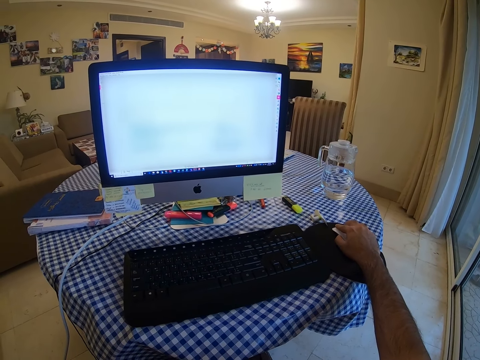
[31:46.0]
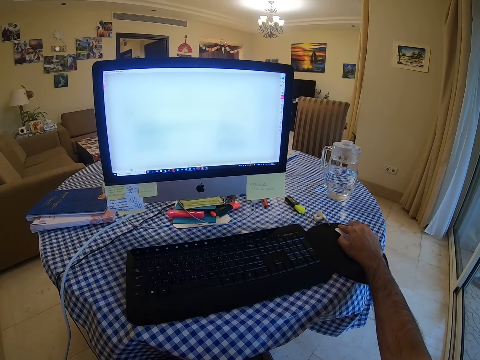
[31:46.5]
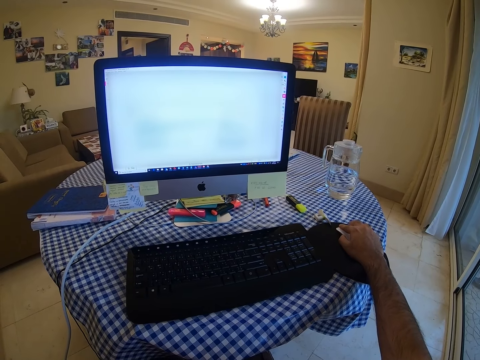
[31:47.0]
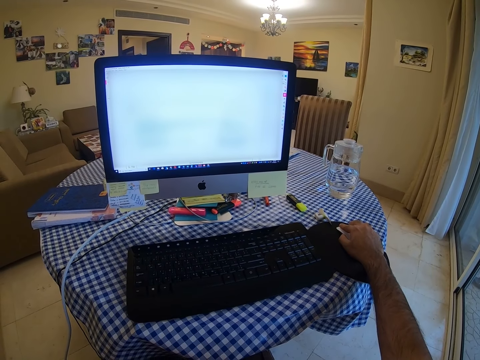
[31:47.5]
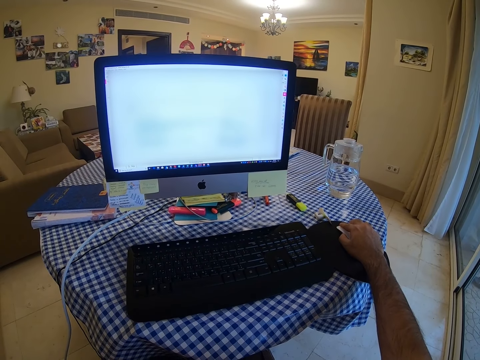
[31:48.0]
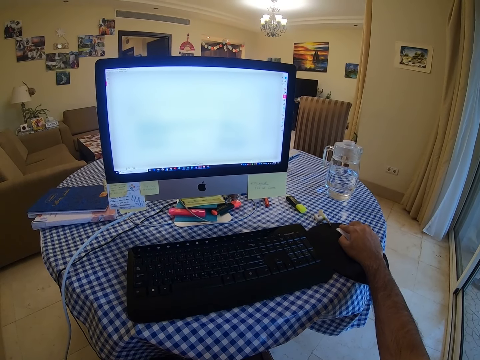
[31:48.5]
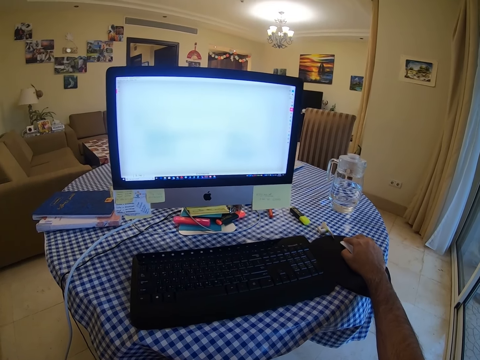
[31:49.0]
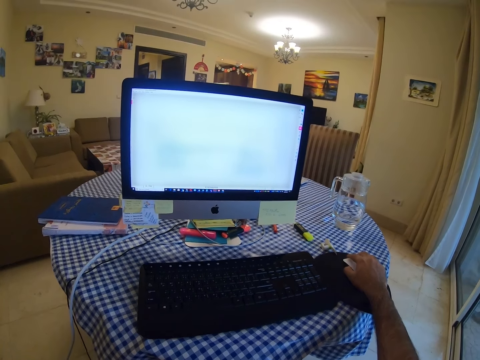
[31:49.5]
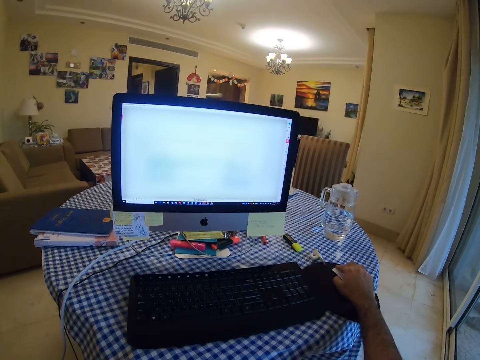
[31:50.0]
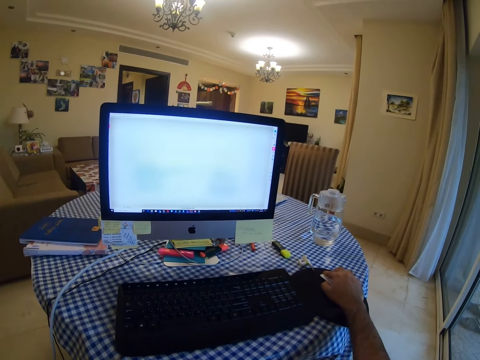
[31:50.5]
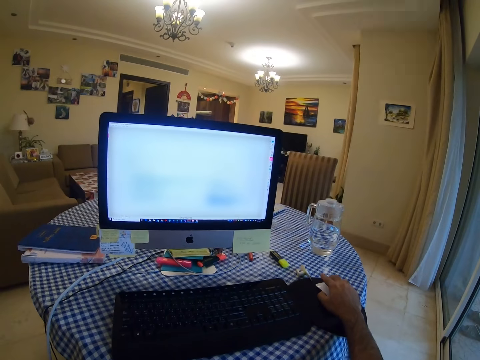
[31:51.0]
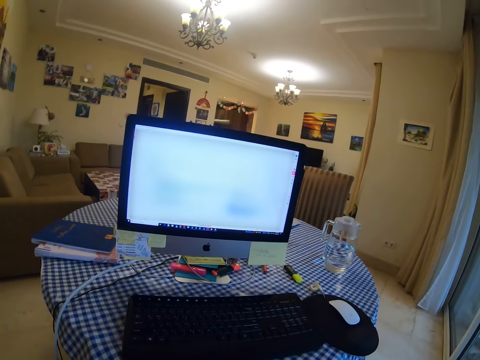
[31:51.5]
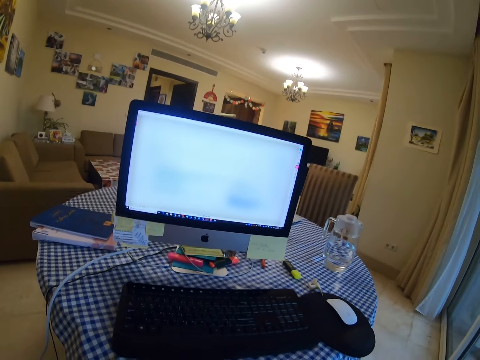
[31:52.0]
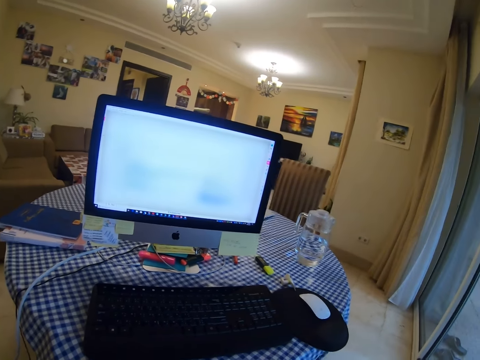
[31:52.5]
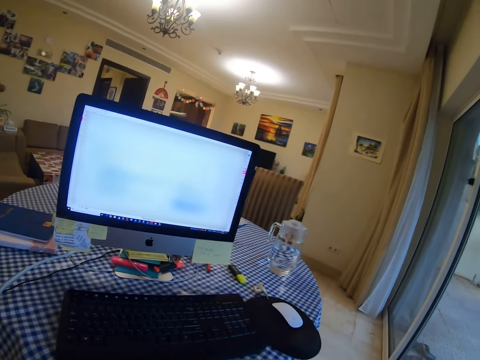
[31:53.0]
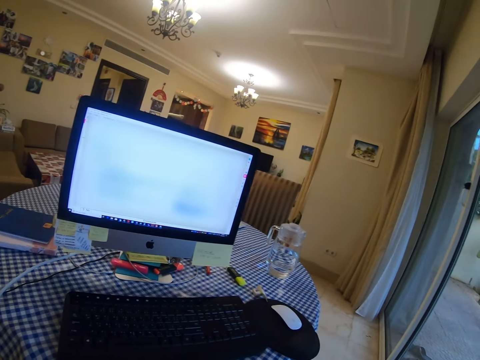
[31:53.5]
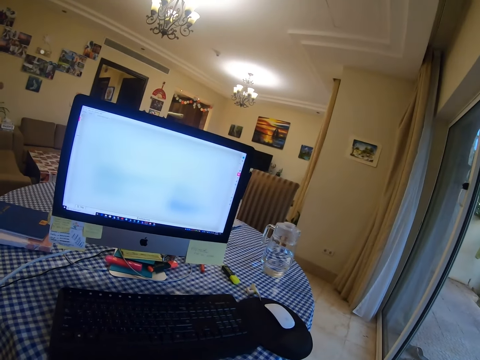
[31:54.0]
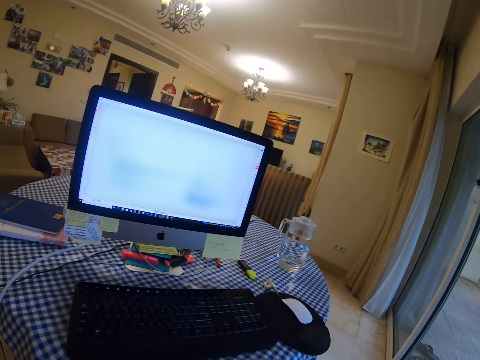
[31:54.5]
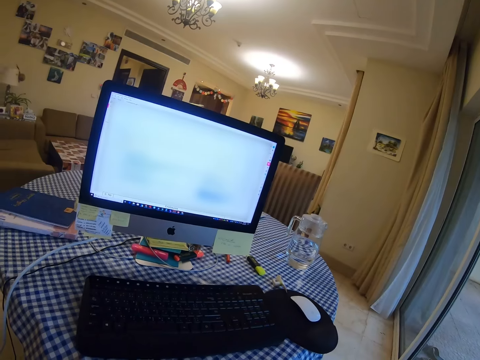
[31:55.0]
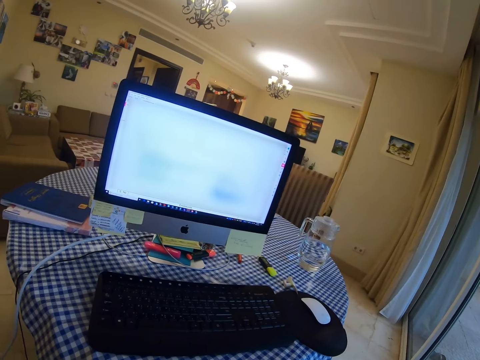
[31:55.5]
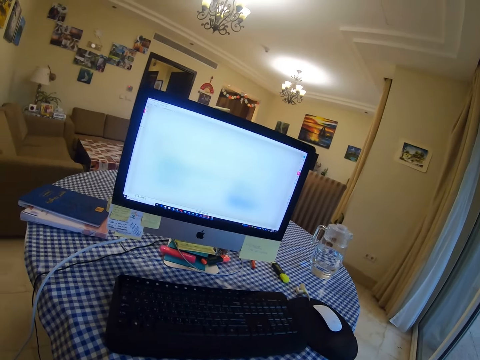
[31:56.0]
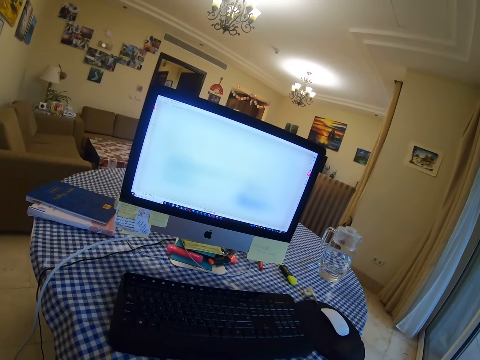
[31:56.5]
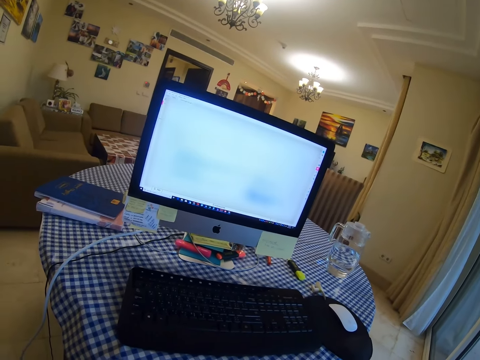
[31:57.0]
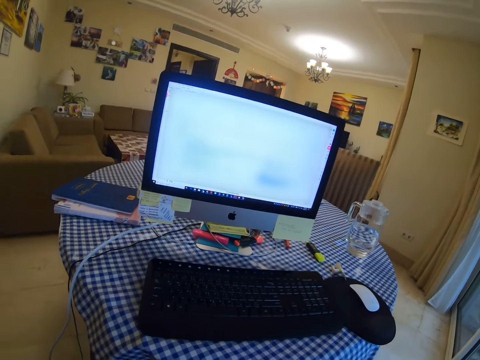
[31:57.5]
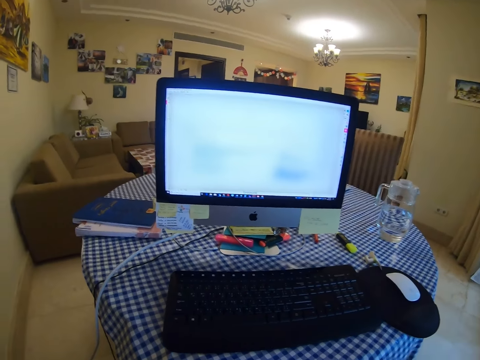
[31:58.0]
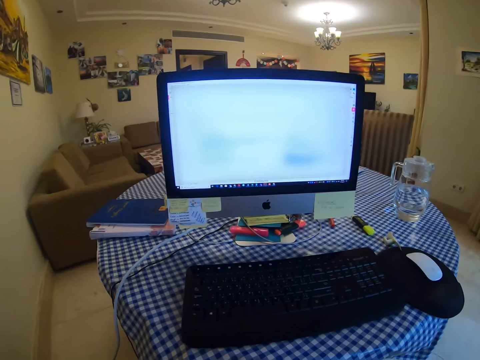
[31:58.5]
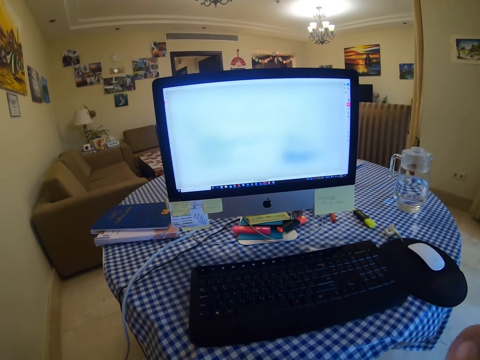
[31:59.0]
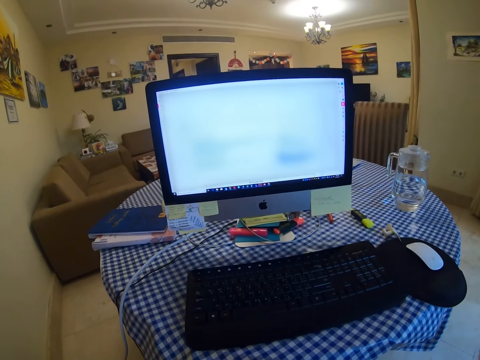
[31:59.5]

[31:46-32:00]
The camera wearer lets go of the mouse. They look at the screen. They look at the screen again.

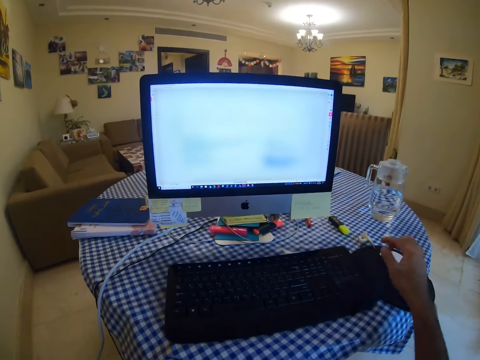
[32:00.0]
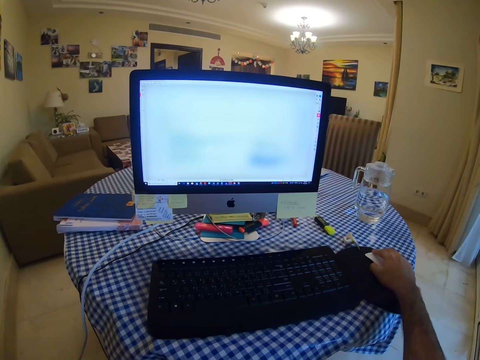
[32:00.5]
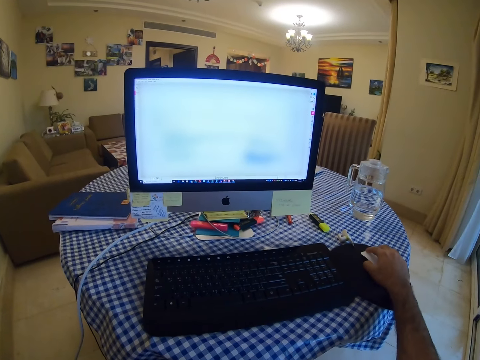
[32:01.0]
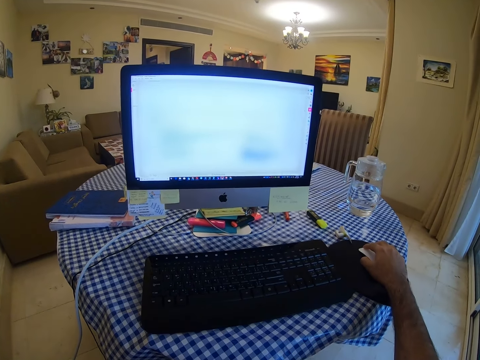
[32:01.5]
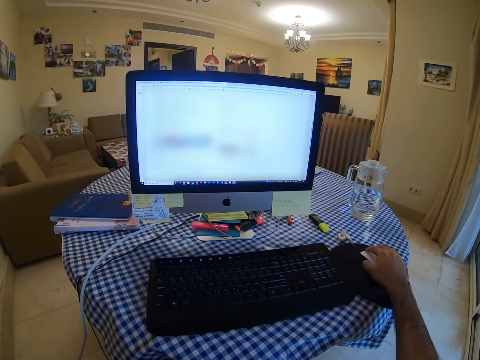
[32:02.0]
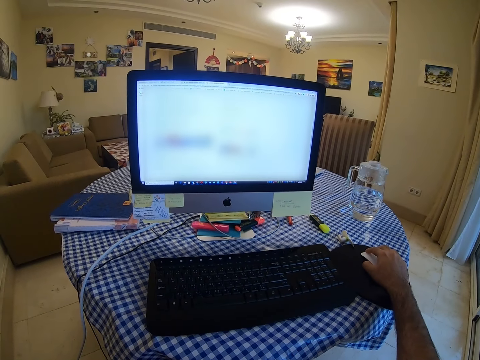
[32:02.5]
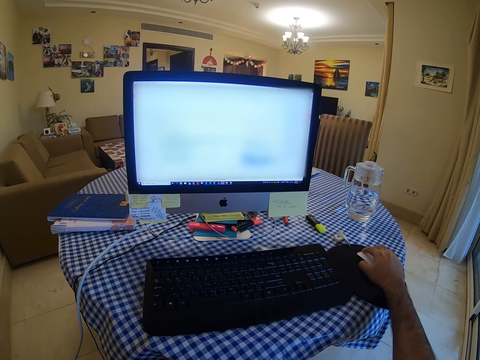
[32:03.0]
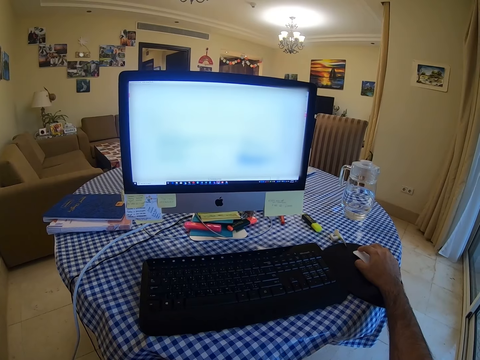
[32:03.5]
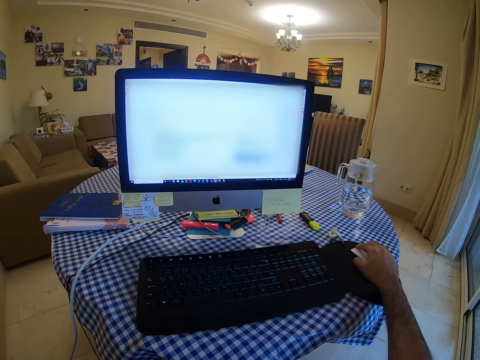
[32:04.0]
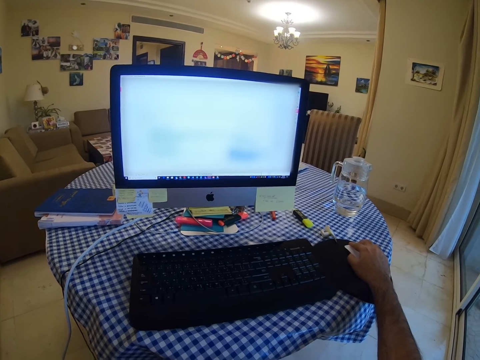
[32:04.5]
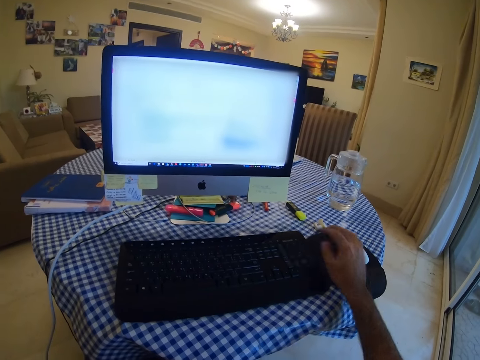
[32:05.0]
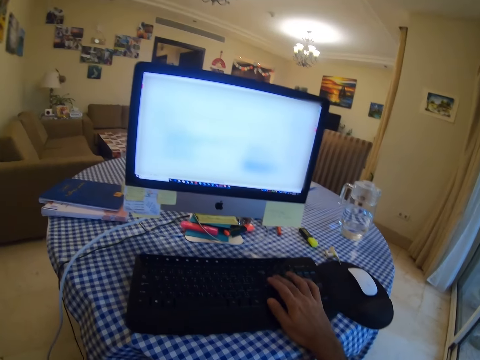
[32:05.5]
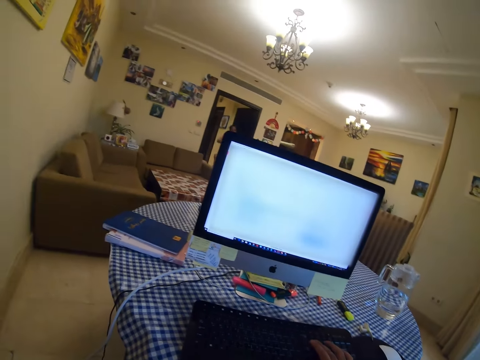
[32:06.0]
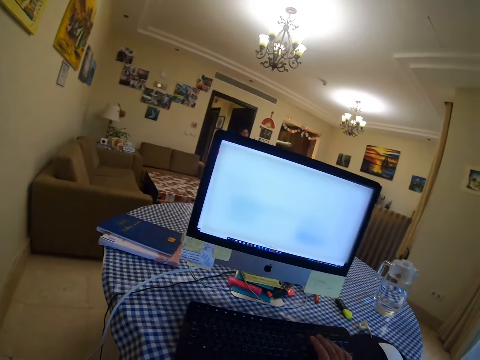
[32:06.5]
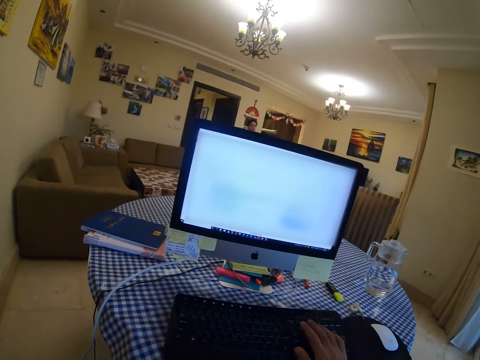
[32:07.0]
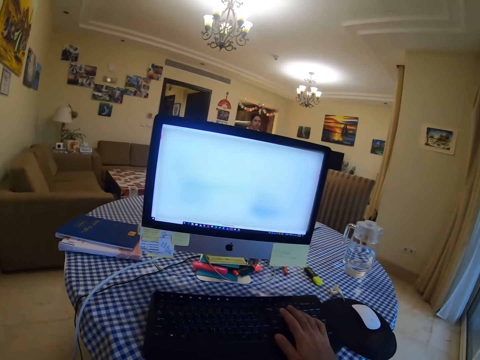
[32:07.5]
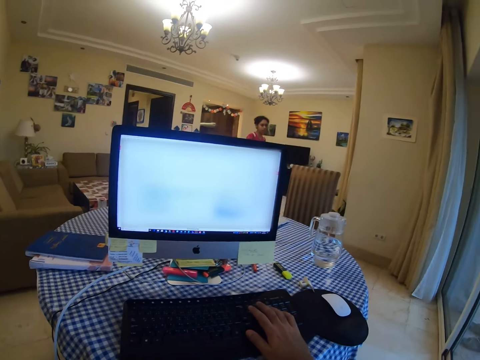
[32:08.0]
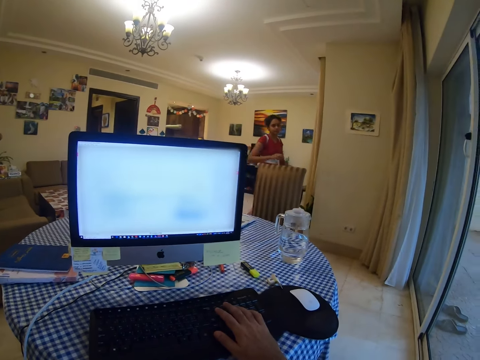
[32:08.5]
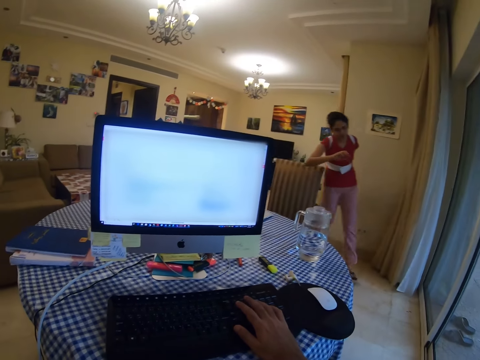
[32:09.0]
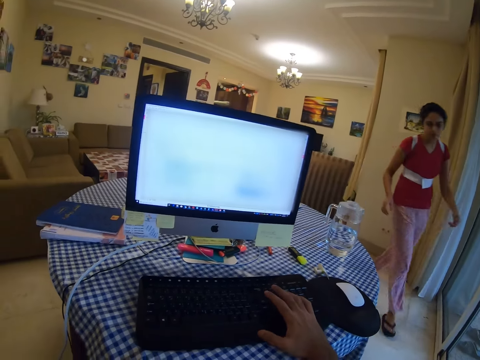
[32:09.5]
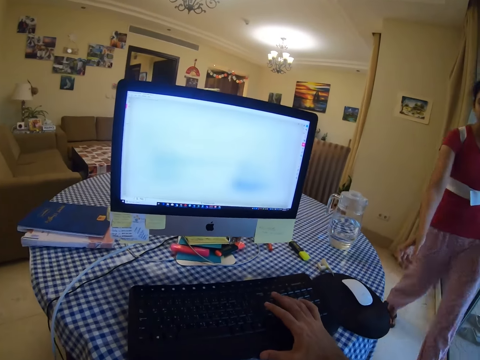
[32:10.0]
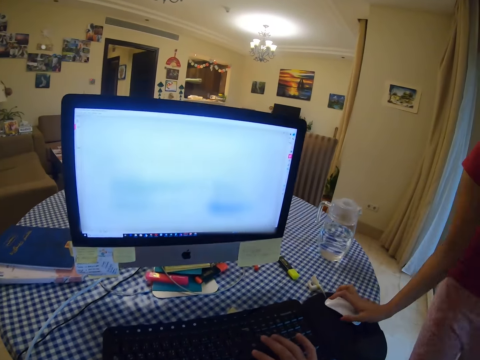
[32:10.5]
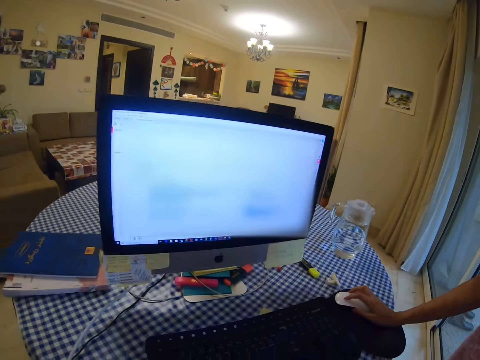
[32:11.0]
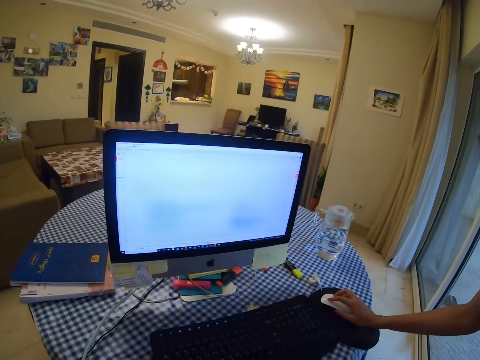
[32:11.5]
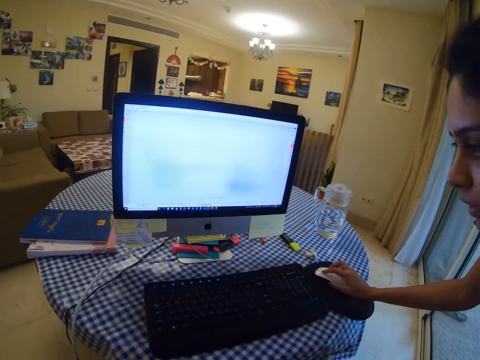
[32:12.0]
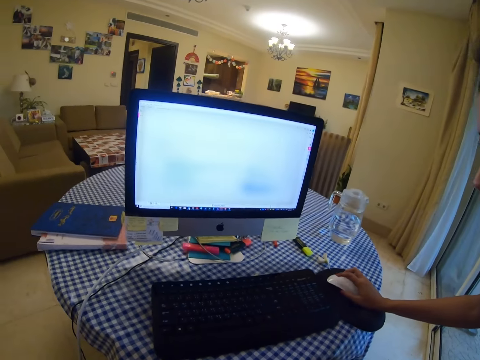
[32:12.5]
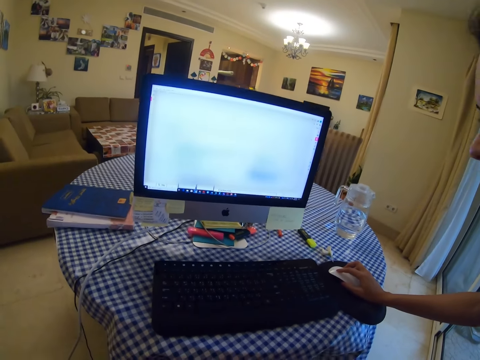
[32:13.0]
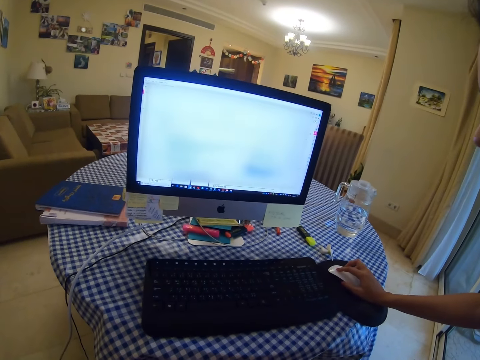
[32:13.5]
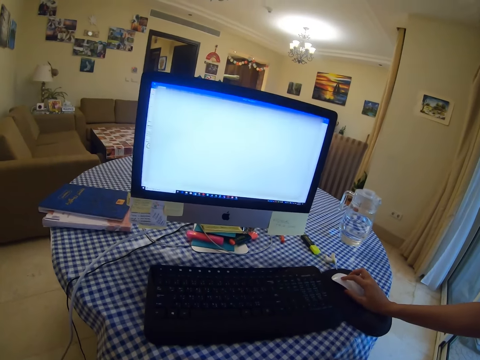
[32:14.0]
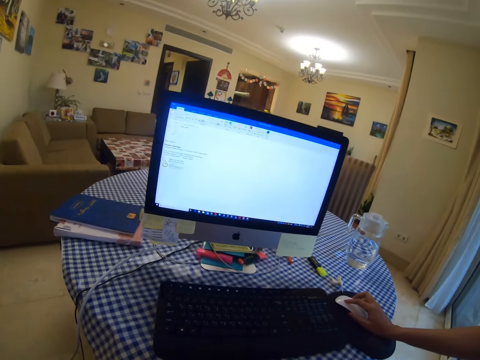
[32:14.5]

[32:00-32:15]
The camera wearer holds the mouse and clicks on the mouse. They hold the mouse. They press on the keyboard. A lady walks into the living room. The lady walks towards the camera wearer. The camera wearer holds the keyboard. The lady holds the mouse, clicks on the mouse, looks at the screen and clicks on the mouse.
